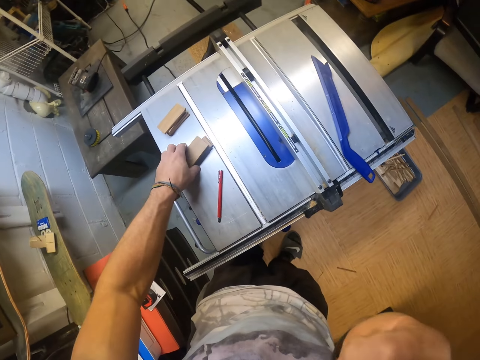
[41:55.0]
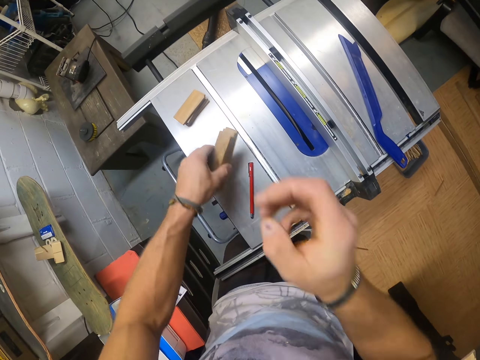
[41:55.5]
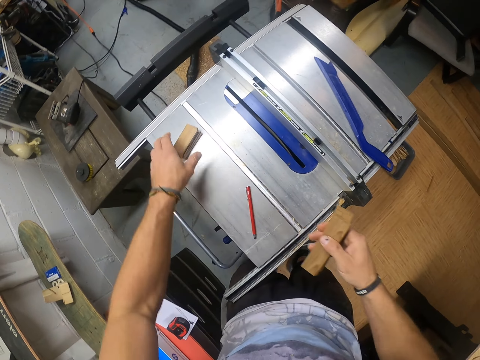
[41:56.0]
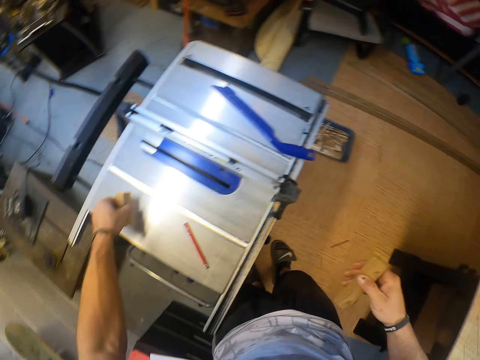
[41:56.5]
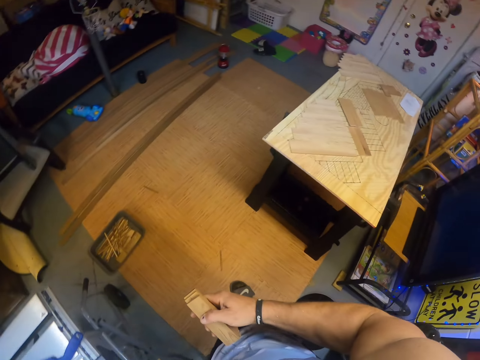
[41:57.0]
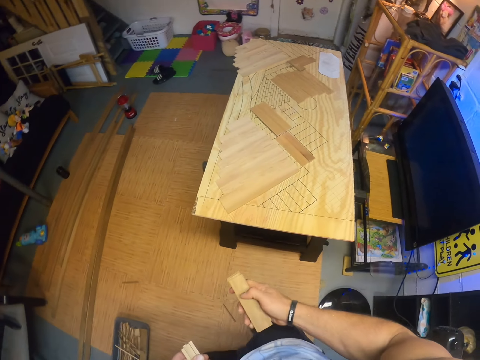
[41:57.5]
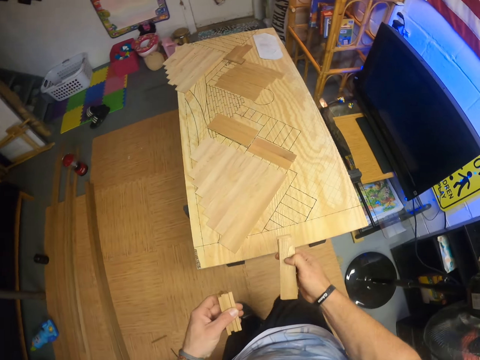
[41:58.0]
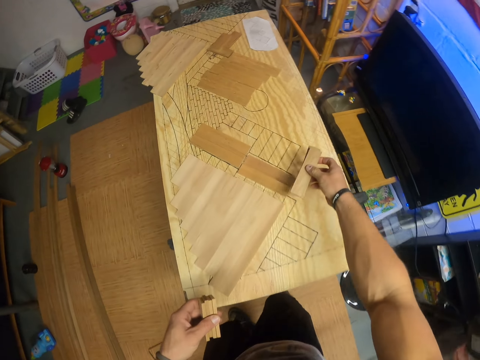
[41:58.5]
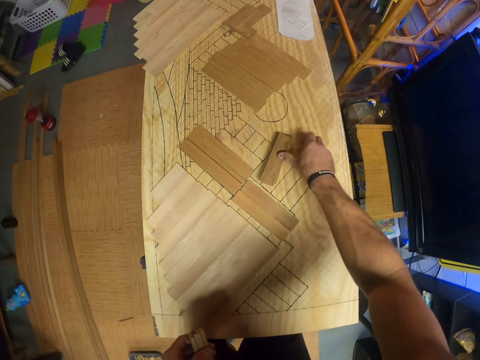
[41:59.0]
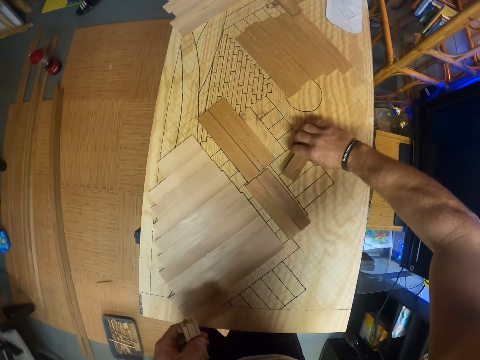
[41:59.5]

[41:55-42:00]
The camera wearer picks the planks from the table saw with his left hand. He scratches his nose with his right hand. He passes the planks from his left hand to his right hand. He picks the planks from the table saw with his left hand. He walks around the workshop. He drops the planks on a table with his right hand.

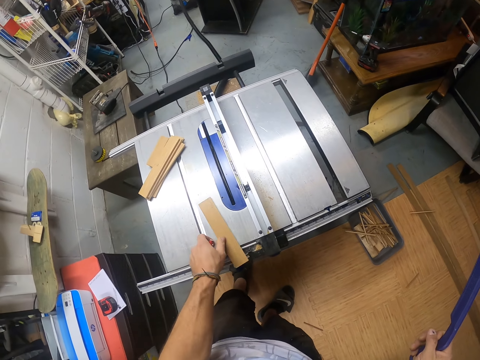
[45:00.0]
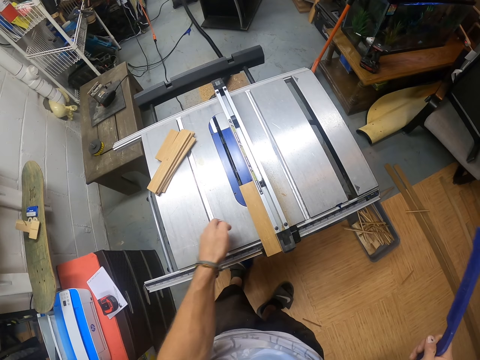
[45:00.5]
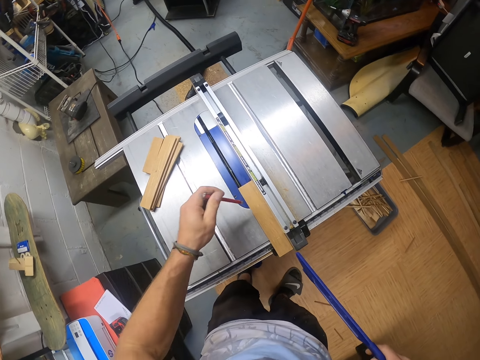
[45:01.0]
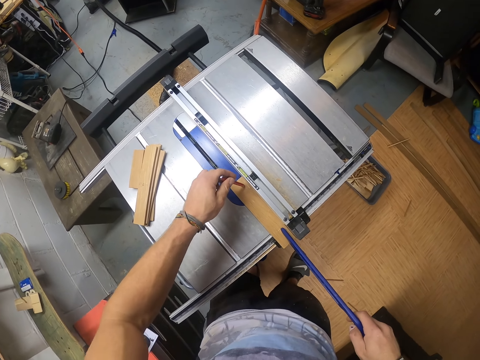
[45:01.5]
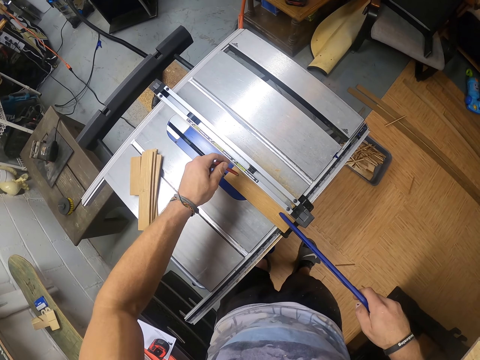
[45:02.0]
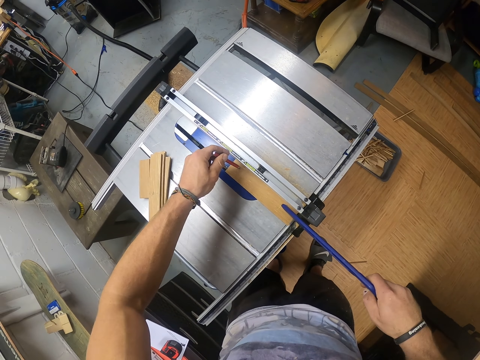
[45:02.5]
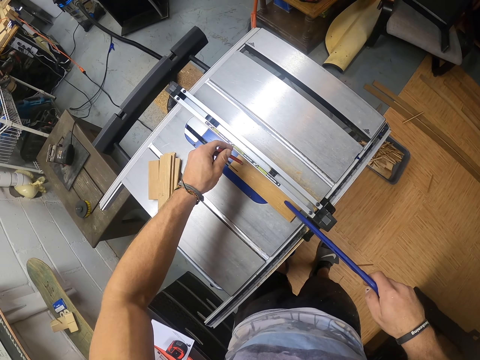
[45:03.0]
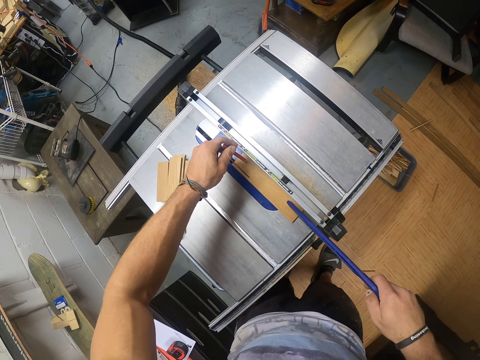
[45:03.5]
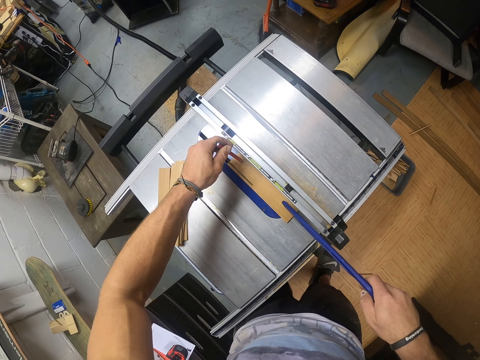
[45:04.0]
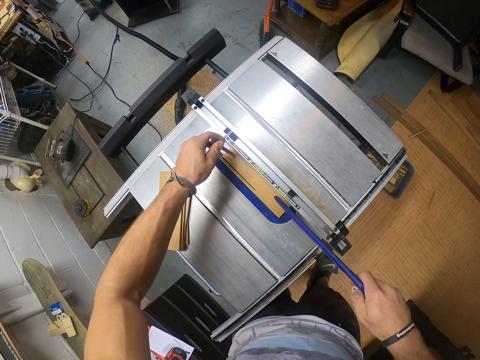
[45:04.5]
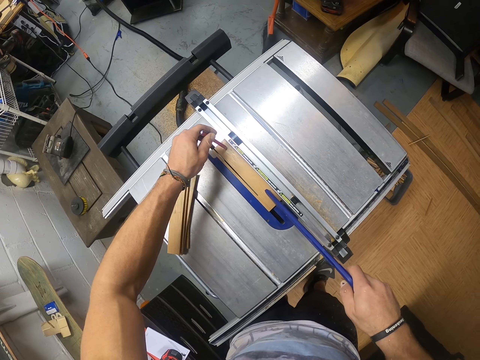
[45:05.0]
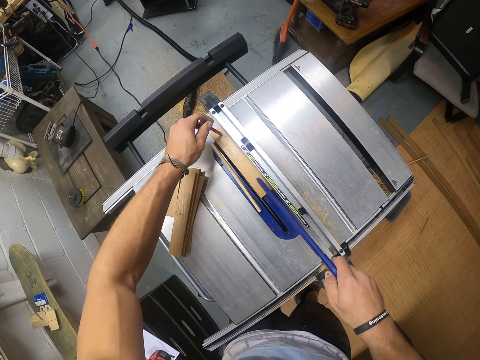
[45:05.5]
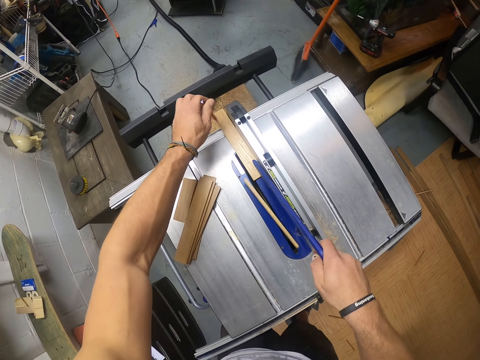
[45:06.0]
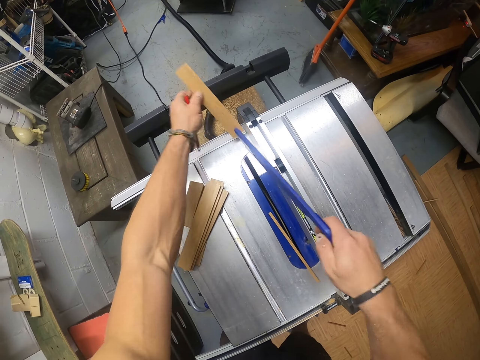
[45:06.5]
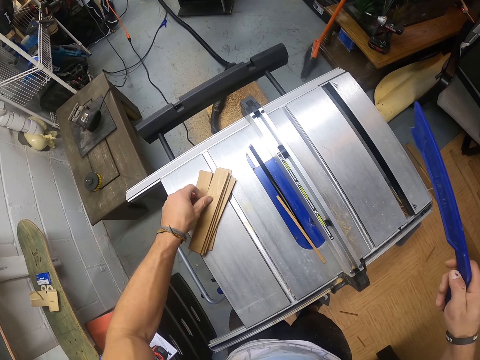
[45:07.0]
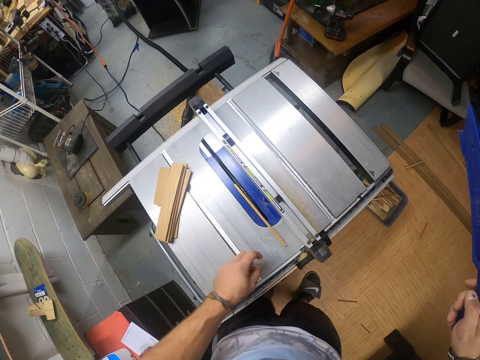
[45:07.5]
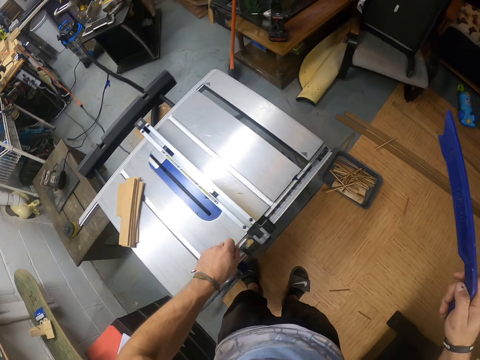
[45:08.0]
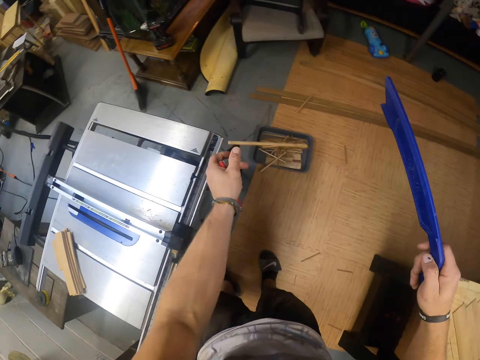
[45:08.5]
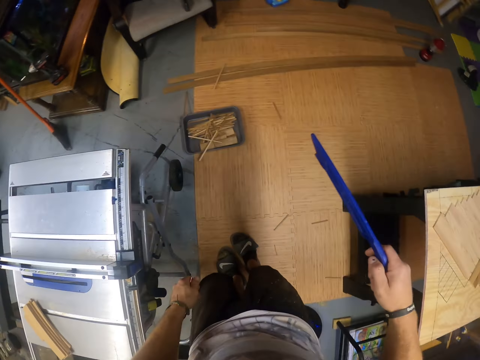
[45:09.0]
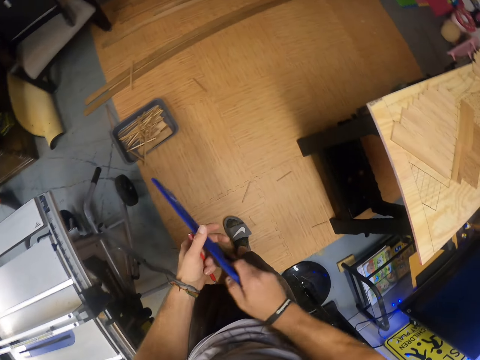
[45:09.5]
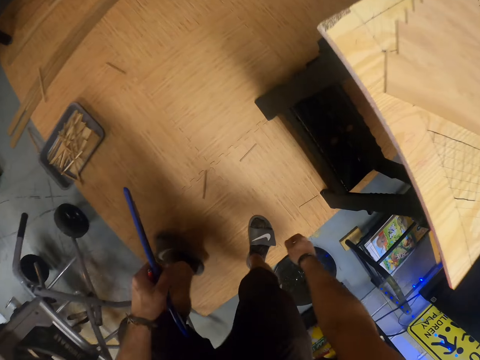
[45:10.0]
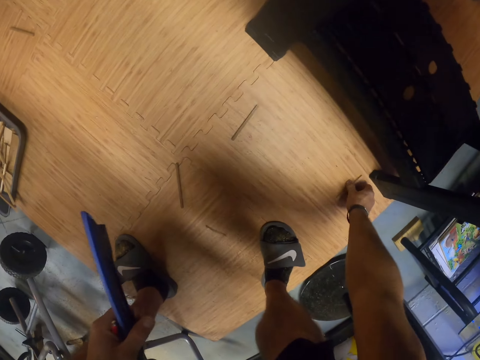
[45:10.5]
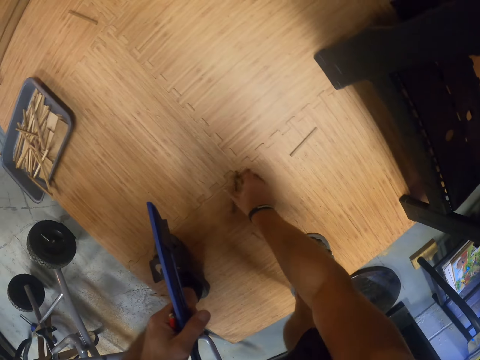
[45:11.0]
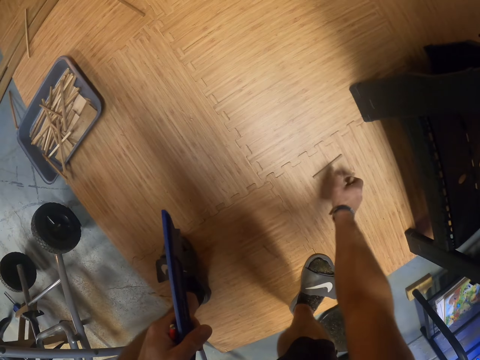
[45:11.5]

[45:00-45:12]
The camera wearer shifts the plank on the table saw with his left hand. He drops a piece of wood. He pushes the plank on the table saw with the pen and the push stick in both hands. He holds a piece of wood. He cuts the plank on the table saw with the pen and the push stick in both hands. He picks the plank from the table saw with his left hand. He holds a piece of wood. He drops the plank on the table saw with his left hand. He picks an offcut from the table saw with his left hand. He throws a piece of wood. He drops the offcut in the pan on the floor with his left hand. He passes the push stick from his right hand to his left hand. He picks offcuts from the floor with his right hand.

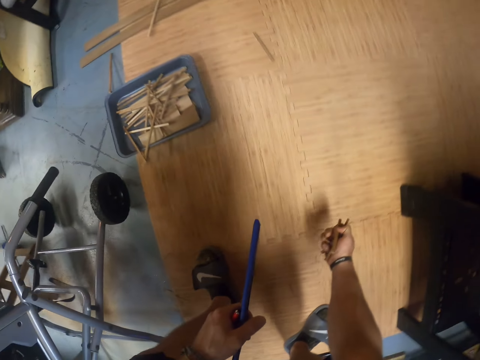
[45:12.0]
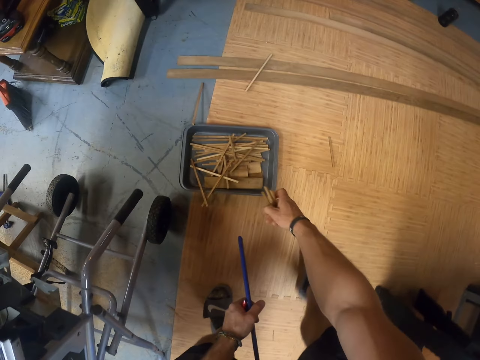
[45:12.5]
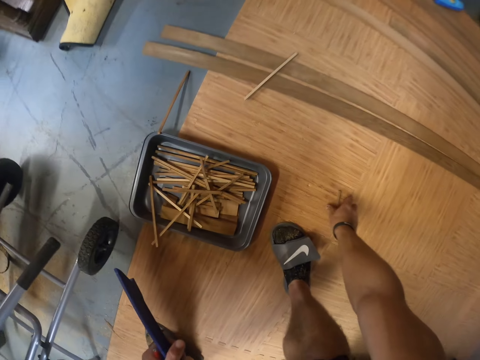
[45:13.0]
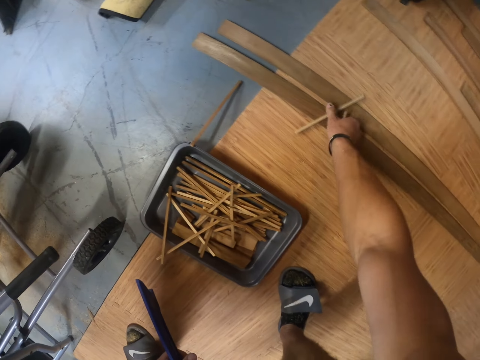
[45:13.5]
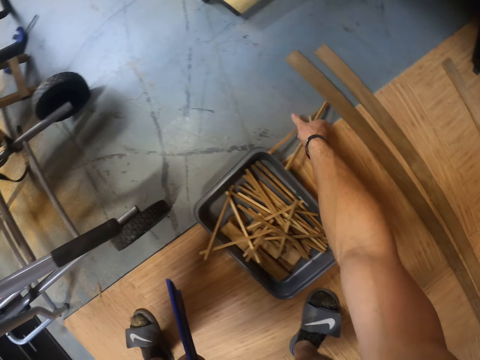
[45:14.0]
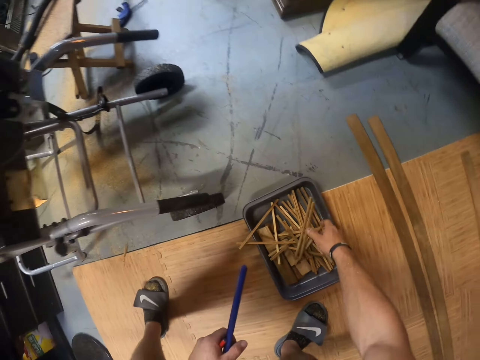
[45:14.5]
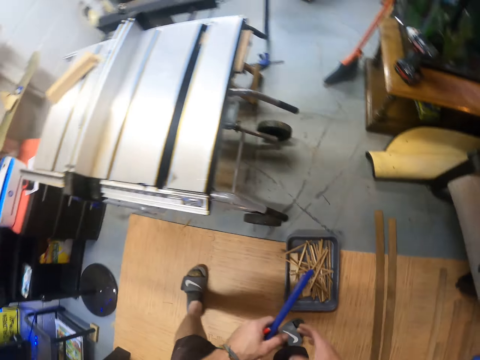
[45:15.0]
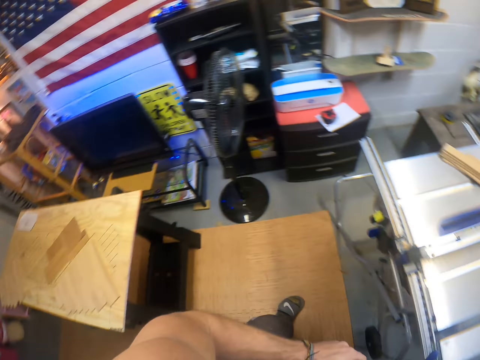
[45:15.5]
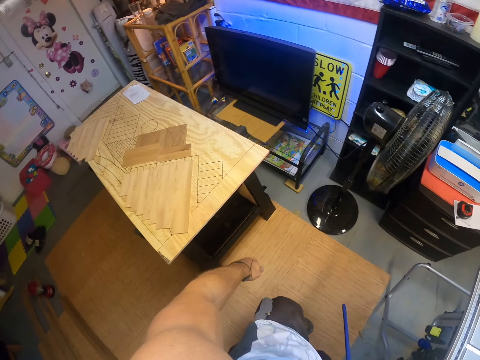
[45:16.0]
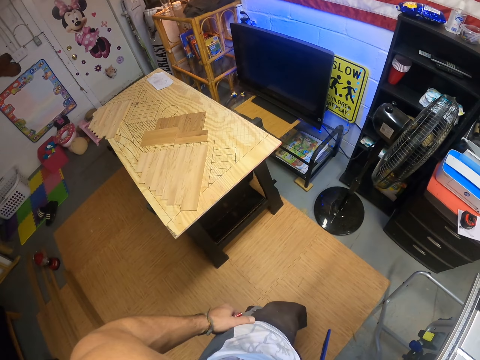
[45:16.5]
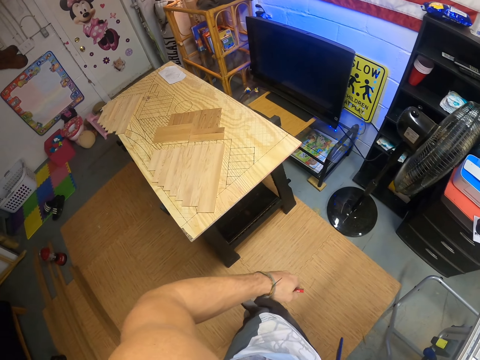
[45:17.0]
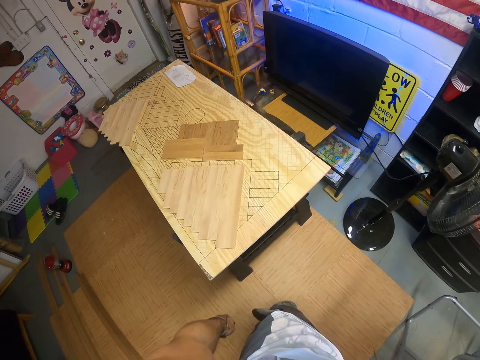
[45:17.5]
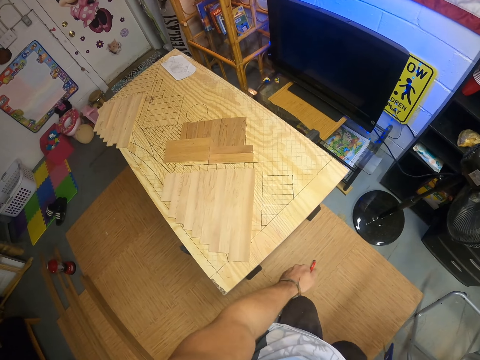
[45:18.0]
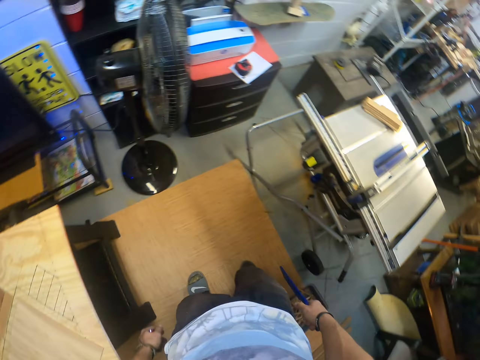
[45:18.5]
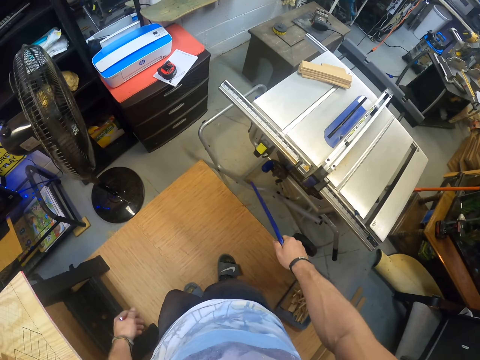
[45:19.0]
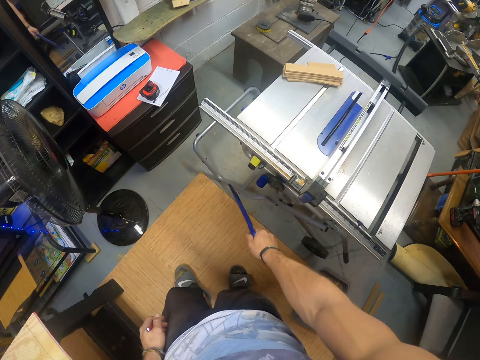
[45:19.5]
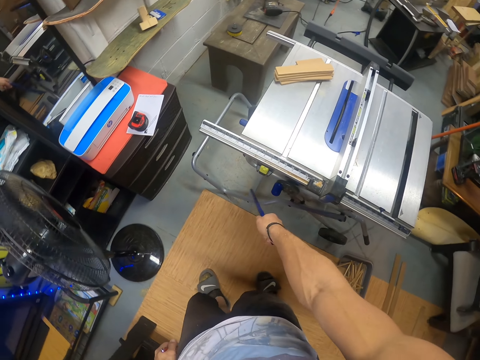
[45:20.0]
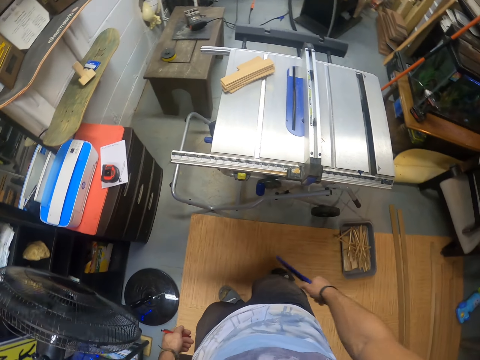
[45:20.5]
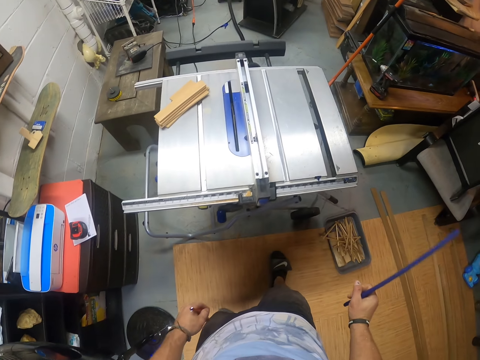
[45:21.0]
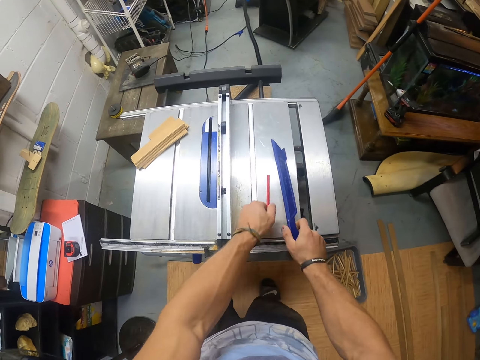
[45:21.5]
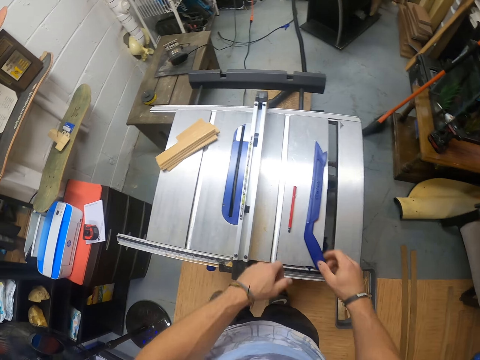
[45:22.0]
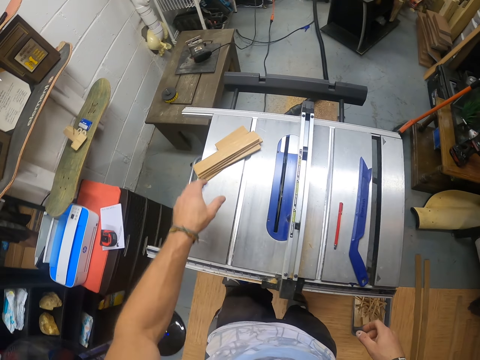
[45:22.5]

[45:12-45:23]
The camera wearer throws pieces of wood. He drops offcuts in the pan on the floor with his right hand. He picks offcuts from the floor with his right hand. He drops the offcuts in the pan on the floor with his right hand. He passes the push stick from his left hand to his right hand. He passes the clamp in his left hand to his right hand. He walks around the workshop. He drops the clamp in his right hand and the pencil in his left hand on the table saw.
